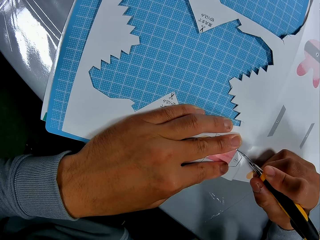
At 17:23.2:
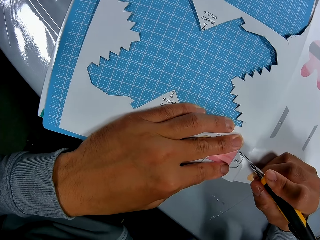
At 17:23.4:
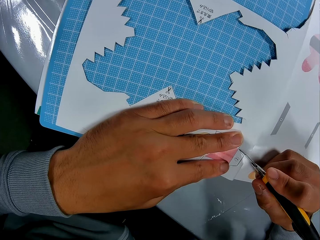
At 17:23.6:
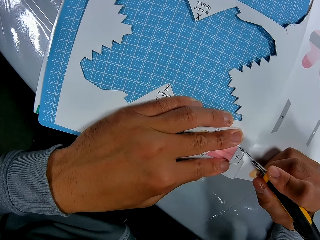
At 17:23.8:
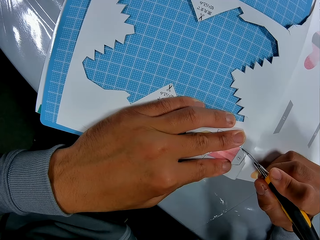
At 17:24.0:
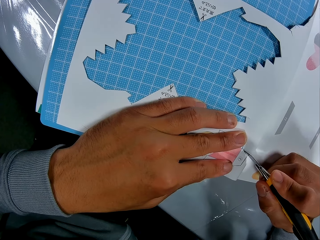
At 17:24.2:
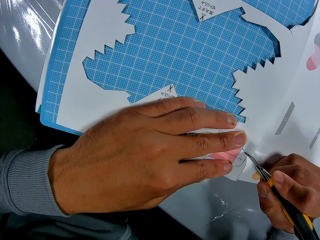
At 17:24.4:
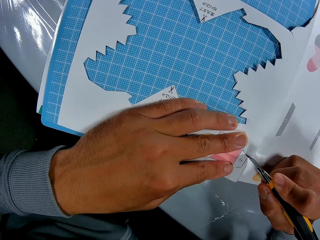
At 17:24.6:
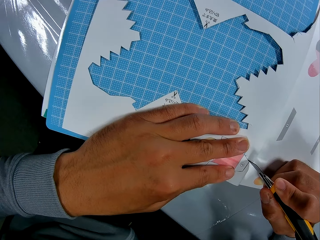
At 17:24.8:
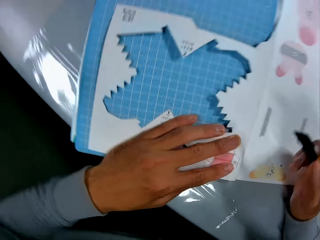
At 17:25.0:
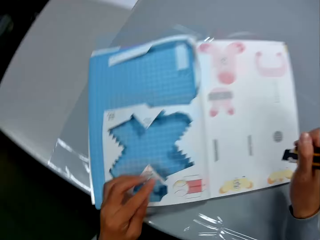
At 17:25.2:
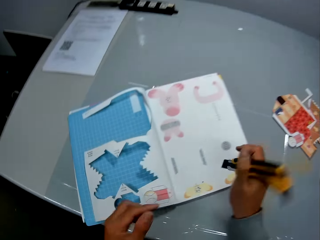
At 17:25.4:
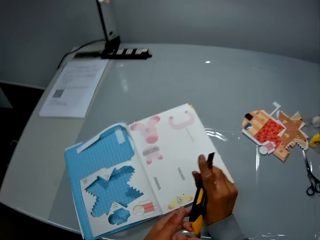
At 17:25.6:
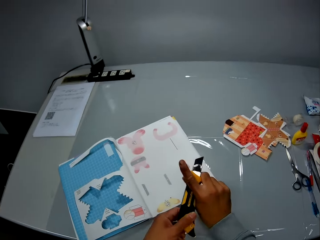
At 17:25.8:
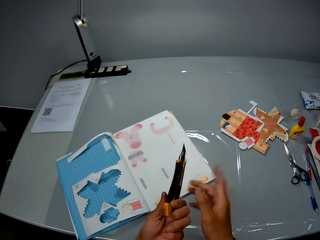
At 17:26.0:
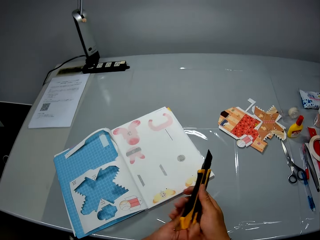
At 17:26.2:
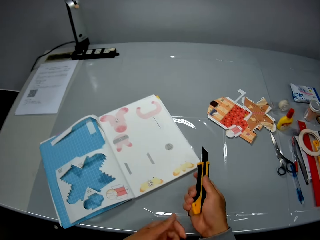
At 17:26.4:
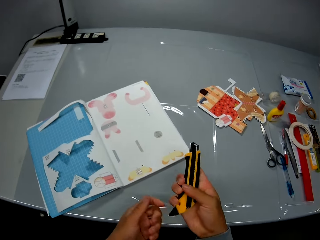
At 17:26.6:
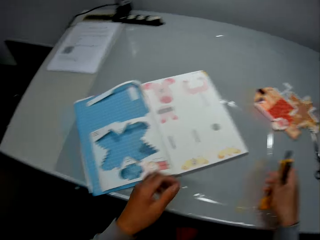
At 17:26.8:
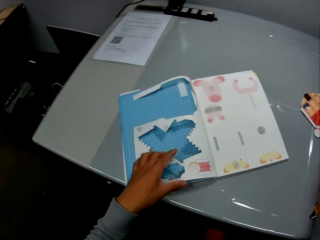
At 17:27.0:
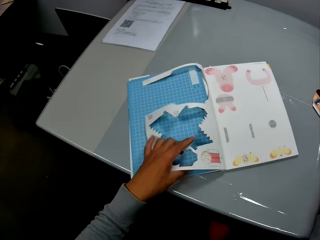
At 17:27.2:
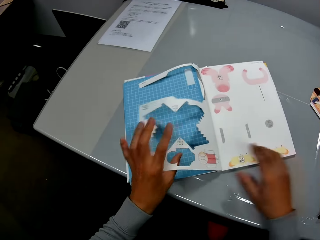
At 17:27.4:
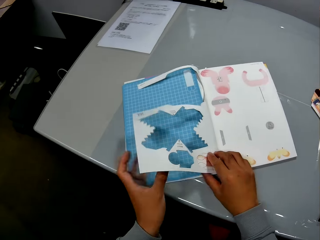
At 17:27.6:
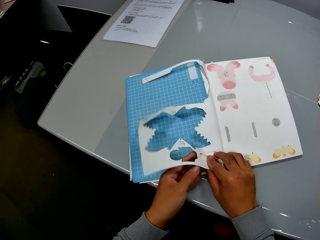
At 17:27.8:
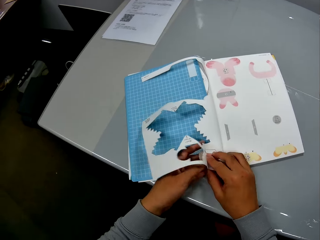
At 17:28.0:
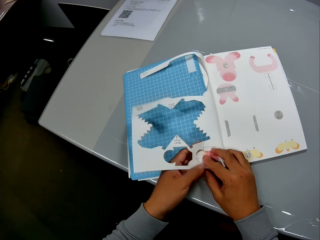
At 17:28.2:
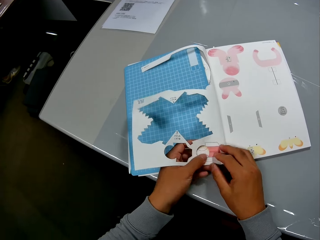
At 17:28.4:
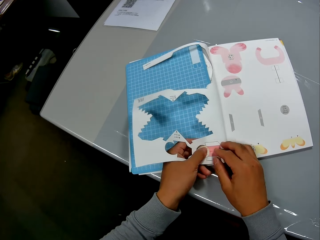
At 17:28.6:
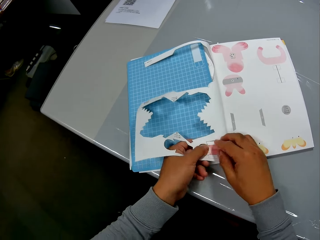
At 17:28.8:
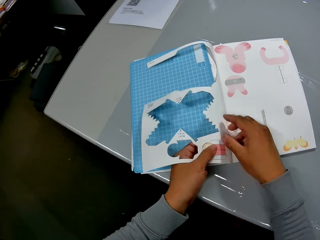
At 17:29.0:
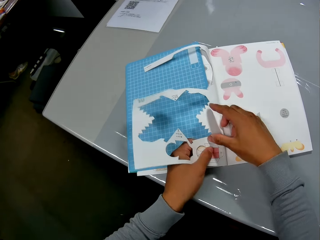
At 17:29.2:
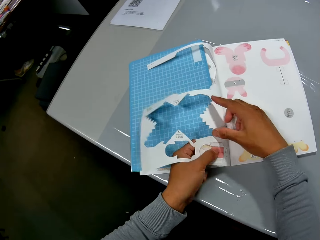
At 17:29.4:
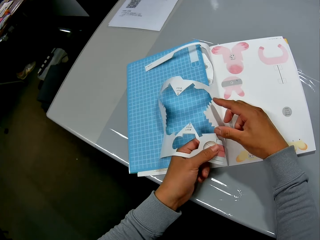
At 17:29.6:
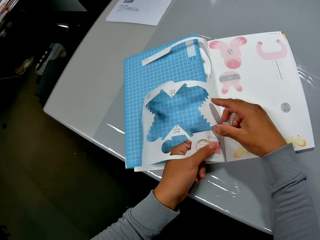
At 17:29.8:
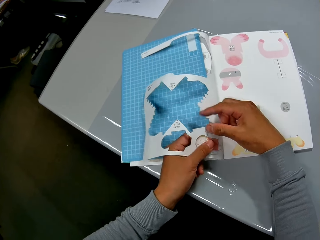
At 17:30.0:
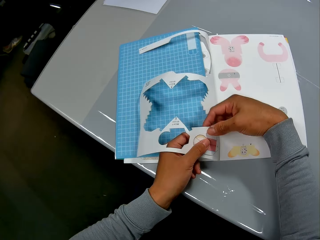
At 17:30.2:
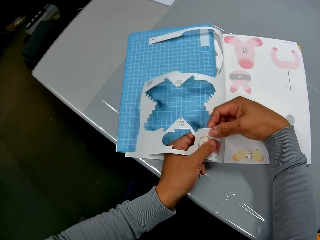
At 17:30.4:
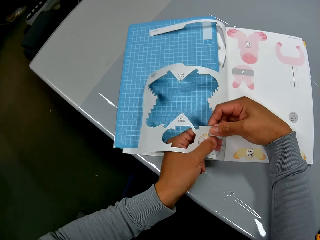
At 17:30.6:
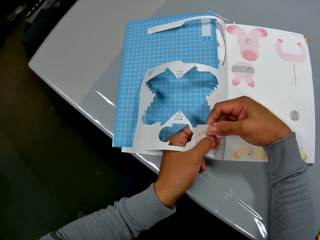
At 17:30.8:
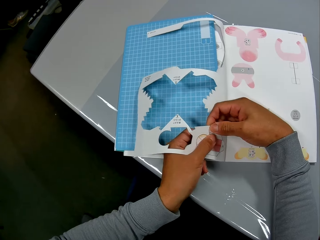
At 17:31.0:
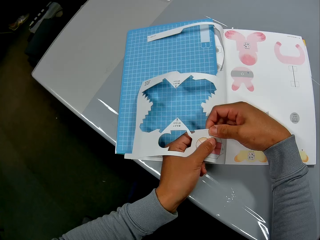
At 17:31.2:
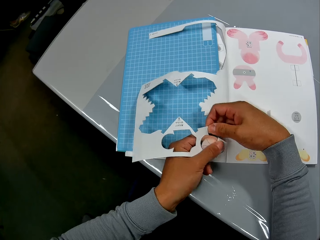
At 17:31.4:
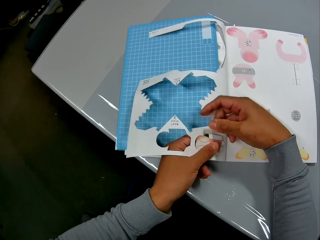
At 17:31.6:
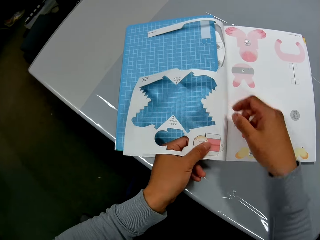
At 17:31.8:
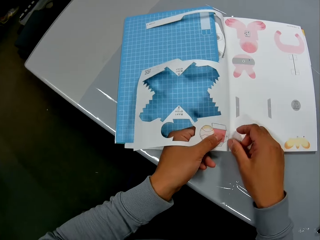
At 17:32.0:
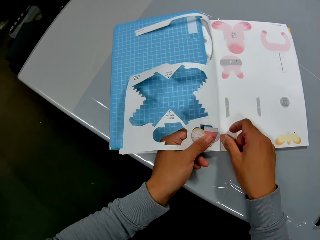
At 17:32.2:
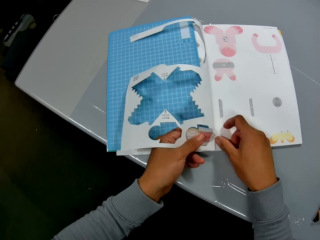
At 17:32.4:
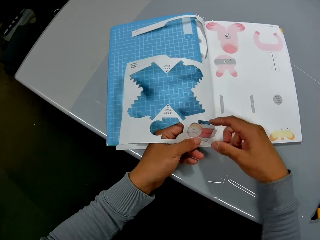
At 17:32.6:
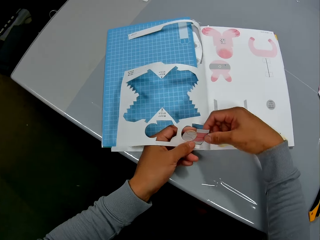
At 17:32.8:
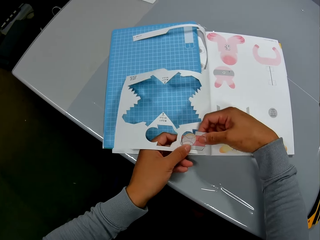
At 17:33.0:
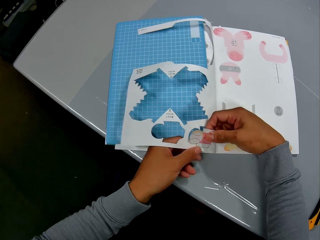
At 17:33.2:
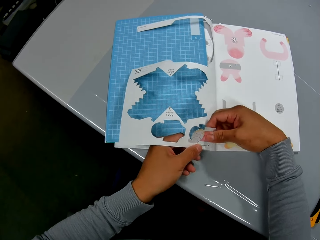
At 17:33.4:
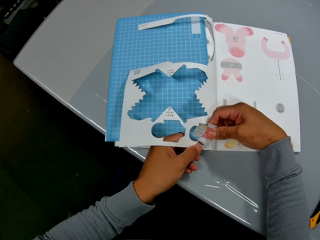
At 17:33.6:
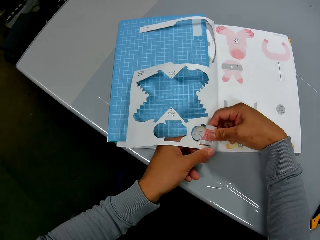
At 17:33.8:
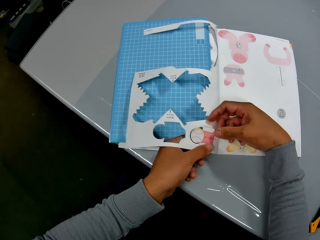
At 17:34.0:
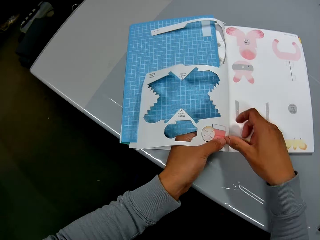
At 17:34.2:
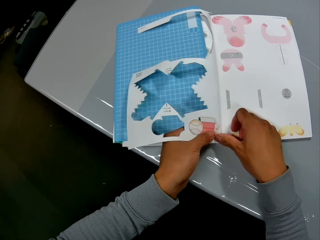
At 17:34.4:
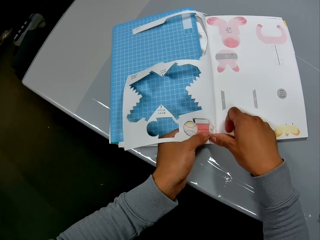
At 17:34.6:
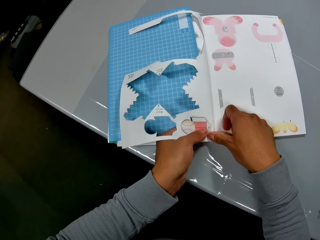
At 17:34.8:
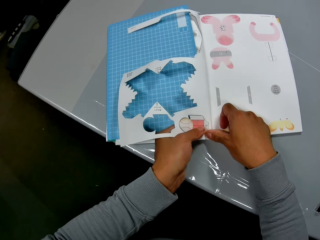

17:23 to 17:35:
The camera wearer turns the utility knife with his hands. He adjusts the utility knife with his right hand. He drops the utility knife on the table with his right hand. He detaches the cut out craft from the craft book with his hands.

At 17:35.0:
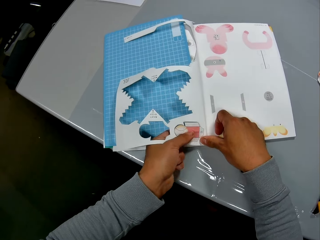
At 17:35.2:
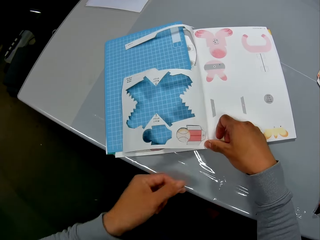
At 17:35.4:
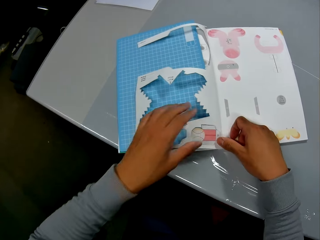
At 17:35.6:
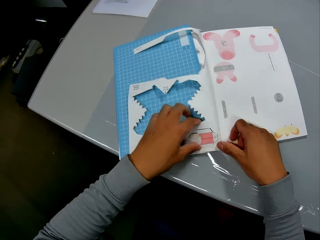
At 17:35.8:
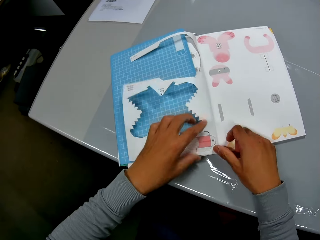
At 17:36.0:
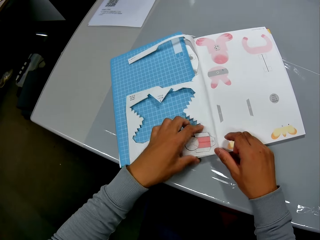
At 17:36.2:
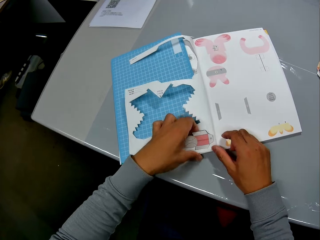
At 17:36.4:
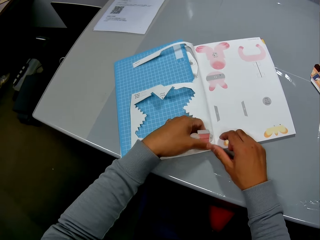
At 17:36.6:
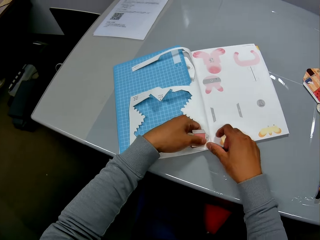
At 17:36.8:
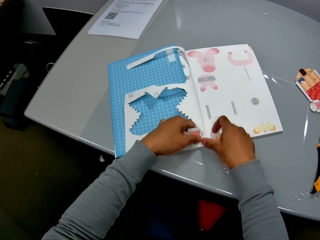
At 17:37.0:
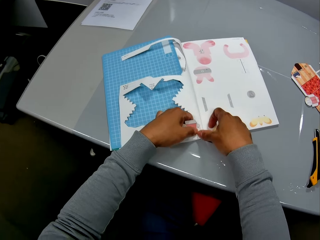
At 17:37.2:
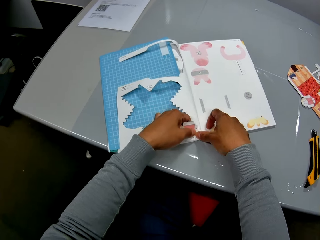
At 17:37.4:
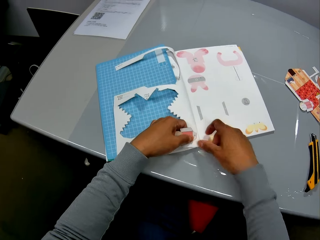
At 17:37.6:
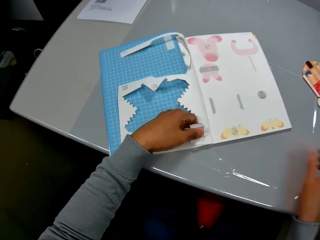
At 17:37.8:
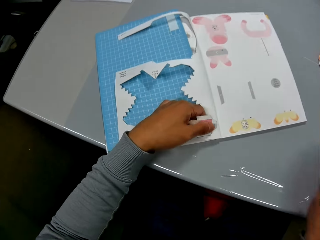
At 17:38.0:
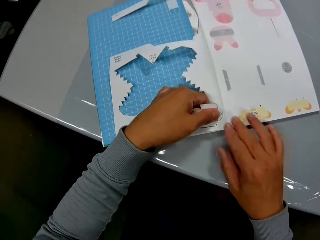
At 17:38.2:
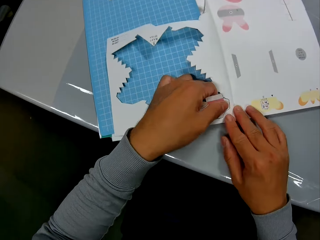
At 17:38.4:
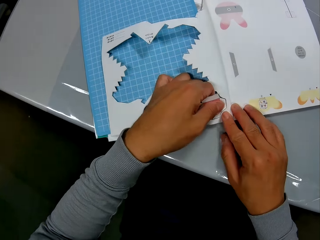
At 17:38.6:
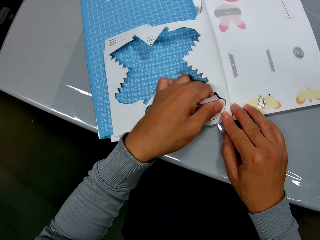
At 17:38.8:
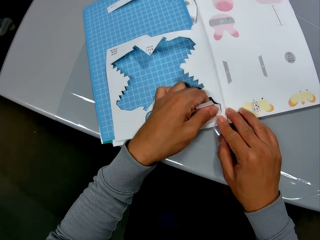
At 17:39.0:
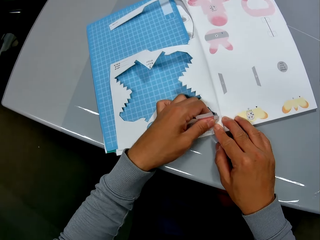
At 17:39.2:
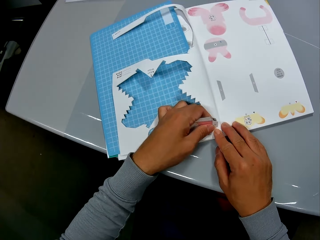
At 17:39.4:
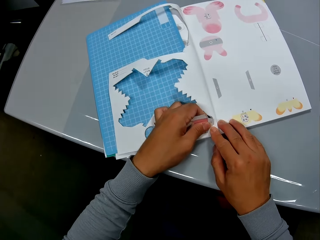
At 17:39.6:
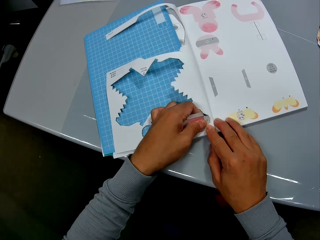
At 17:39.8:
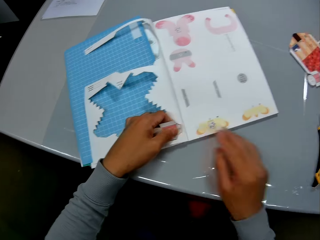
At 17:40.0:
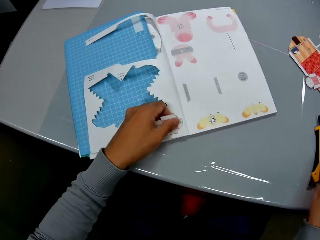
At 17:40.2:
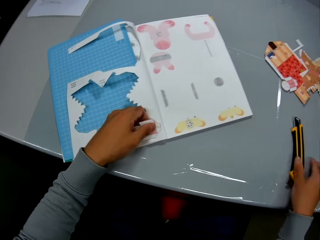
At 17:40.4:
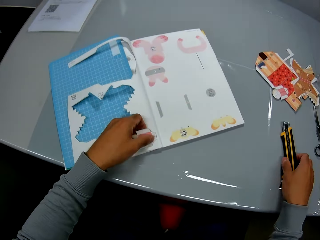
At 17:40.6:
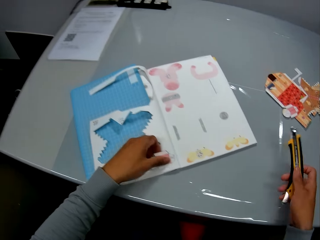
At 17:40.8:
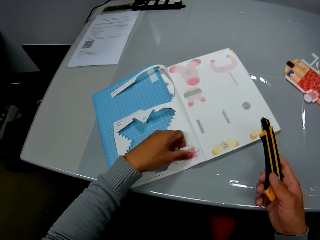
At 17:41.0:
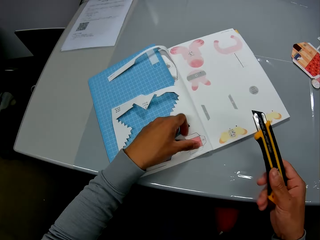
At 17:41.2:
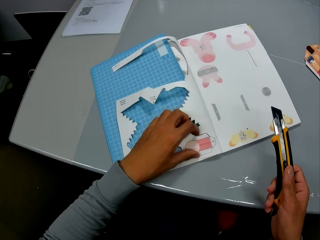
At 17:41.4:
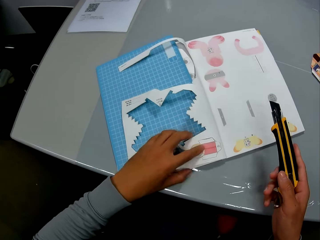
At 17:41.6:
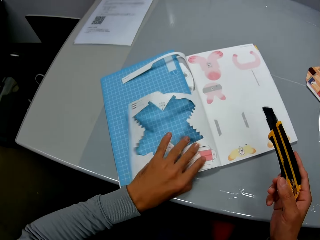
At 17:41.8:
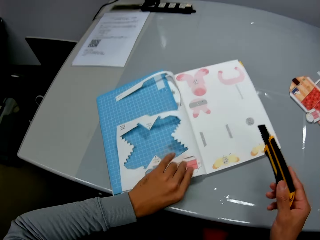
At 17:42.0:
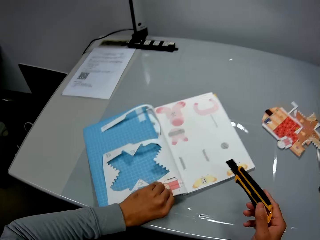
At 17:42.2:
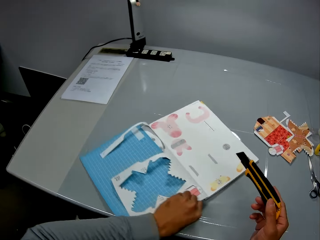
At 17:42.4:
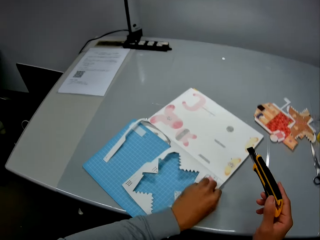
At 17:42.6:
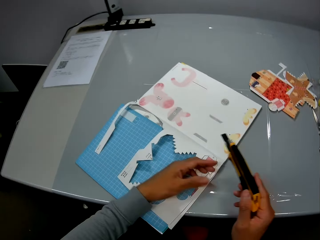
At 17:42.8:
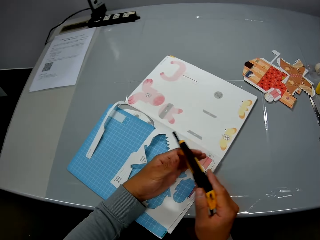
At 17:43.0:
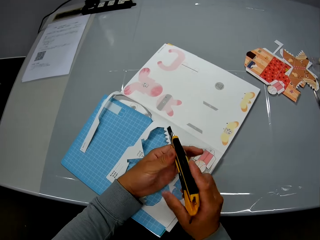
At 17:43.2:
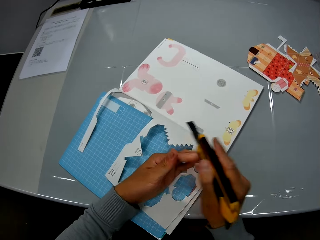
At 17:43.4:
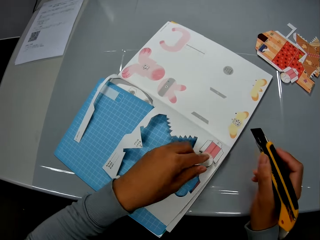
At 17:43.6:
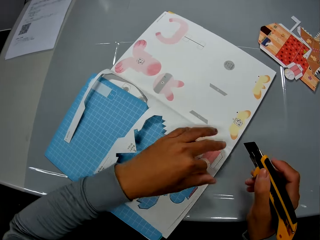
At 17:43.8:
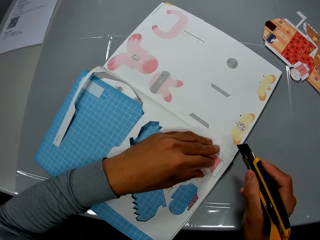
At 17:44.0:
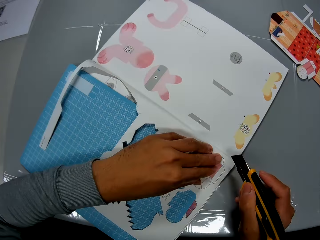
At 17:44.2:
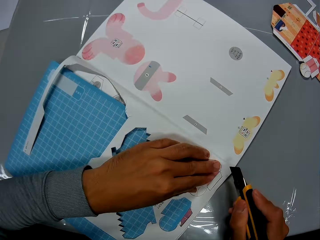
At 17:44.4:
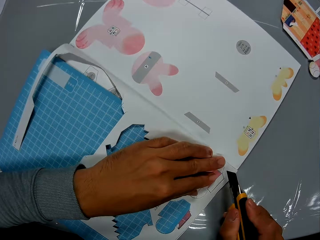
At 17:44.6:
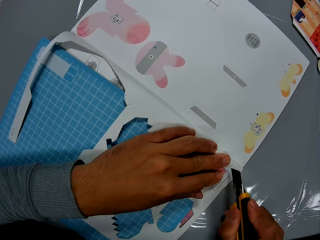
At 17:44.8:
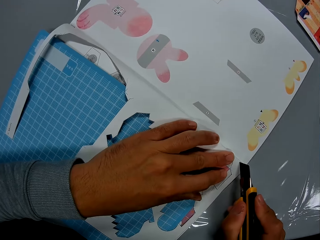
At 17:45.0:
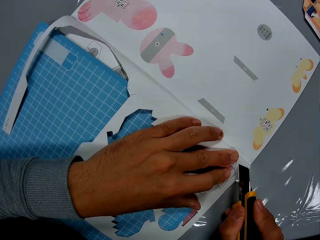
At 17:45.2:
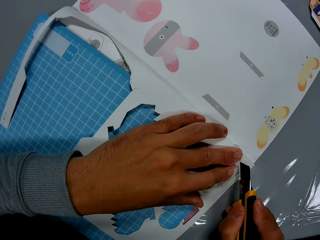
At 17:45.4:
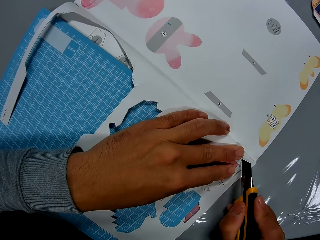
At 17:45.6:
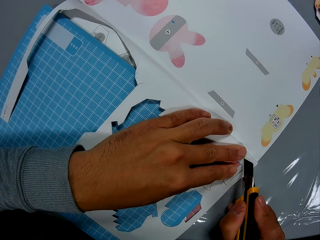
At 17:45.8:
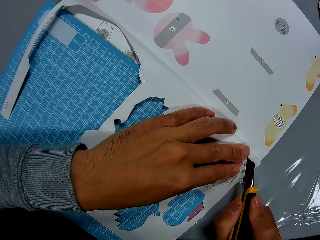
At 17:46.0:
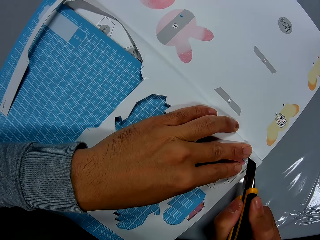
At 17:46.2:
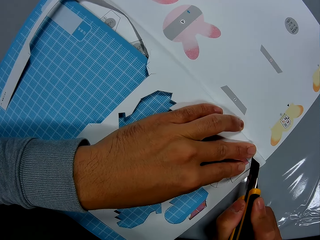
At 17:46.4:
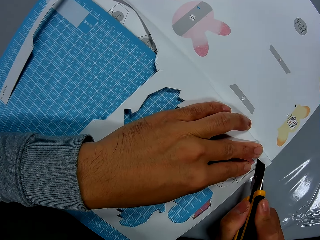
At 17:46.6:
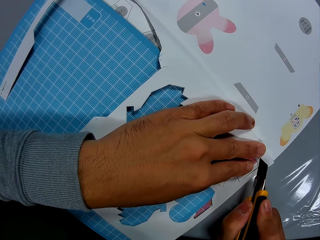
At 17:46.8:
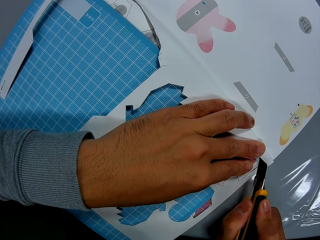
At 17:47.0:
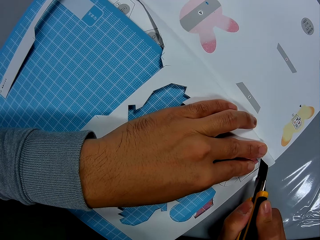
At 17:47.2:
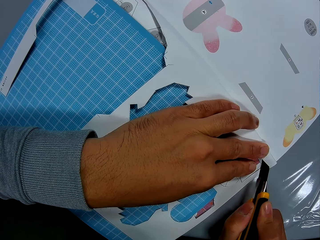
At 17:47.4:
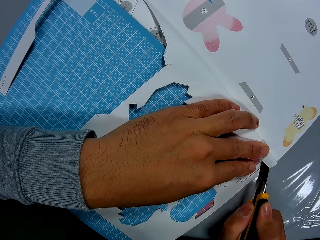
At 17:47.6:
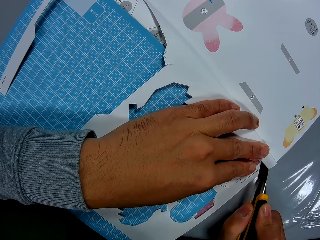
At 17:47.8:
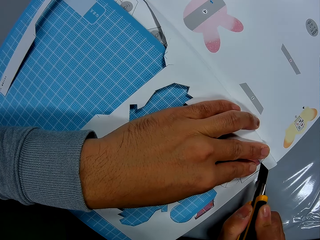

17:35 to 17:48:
The camera wearer picks up the utility knife from the table with his right hand. He adjusts the utility knife with his right hand. He adjusts the craft book with his left hand. He holds the utility knife with his hands. He cuts through the leaf of the craft book with the utility knife in his right hand.
